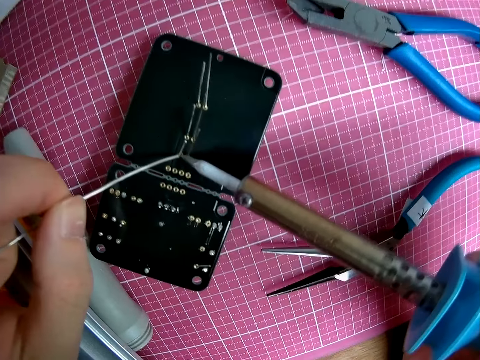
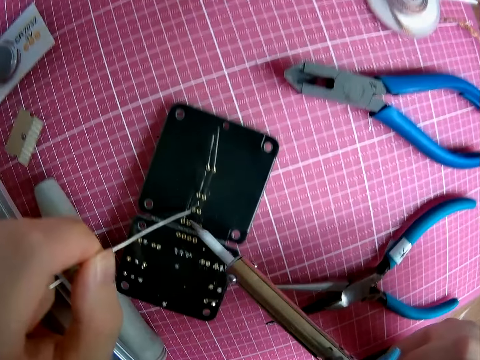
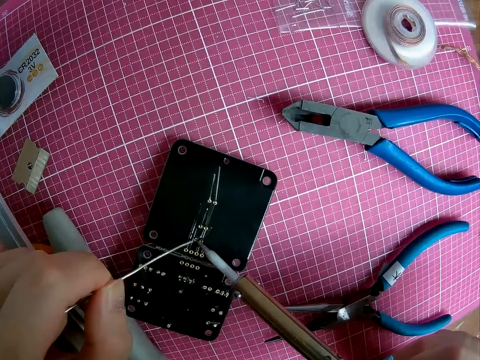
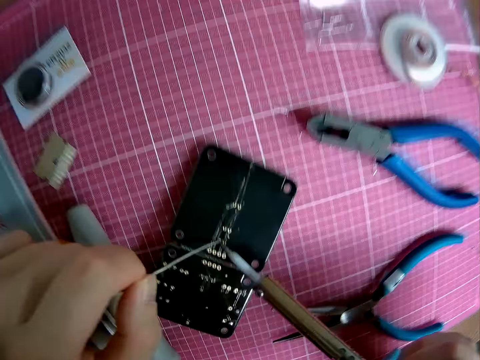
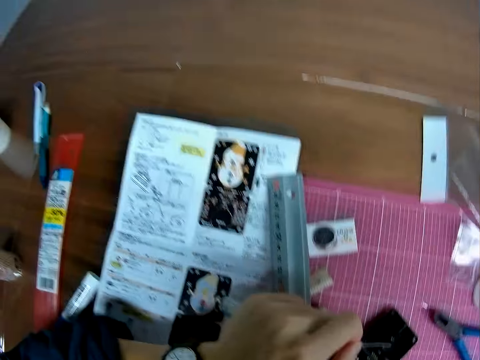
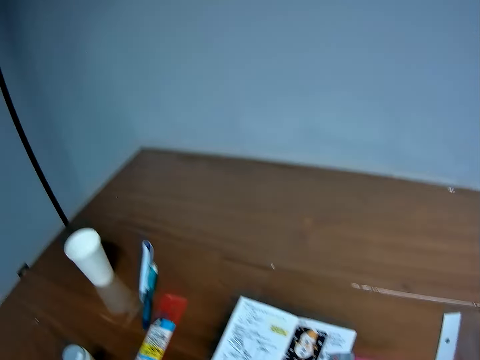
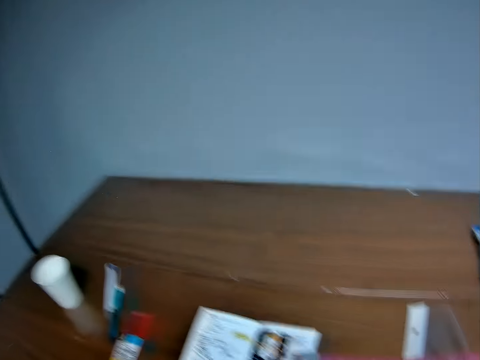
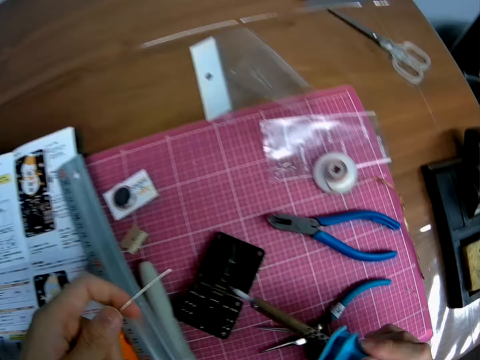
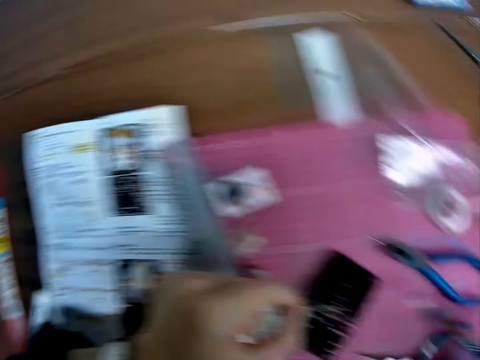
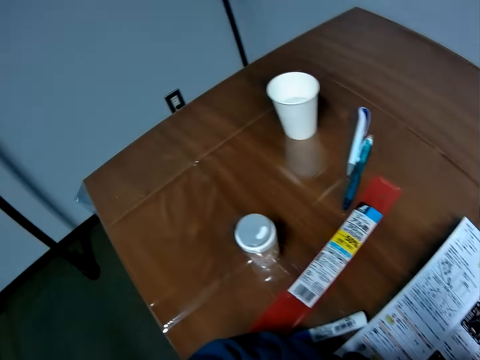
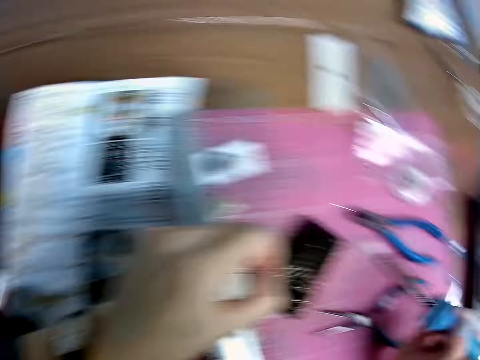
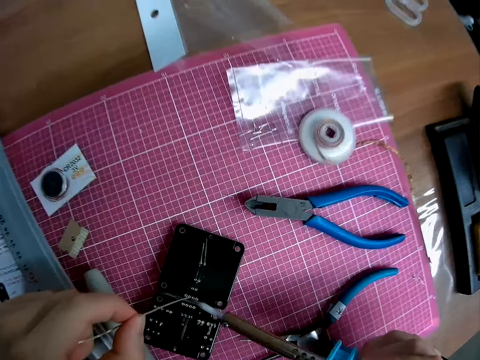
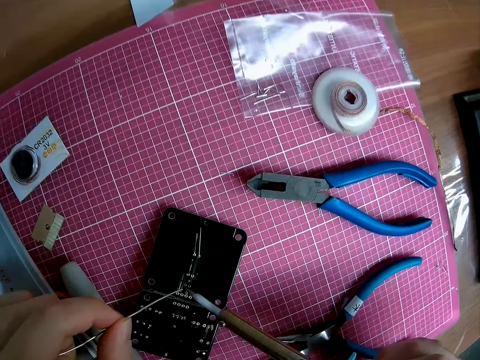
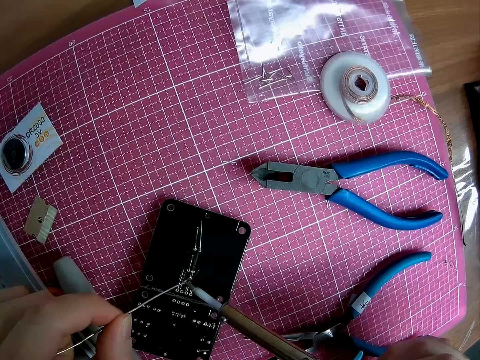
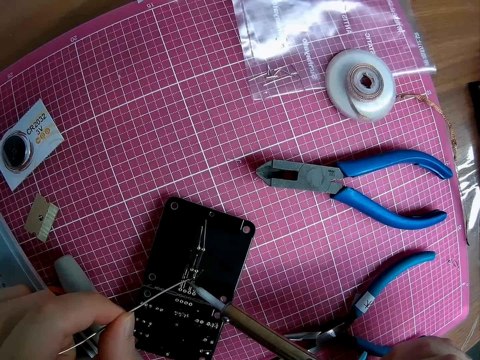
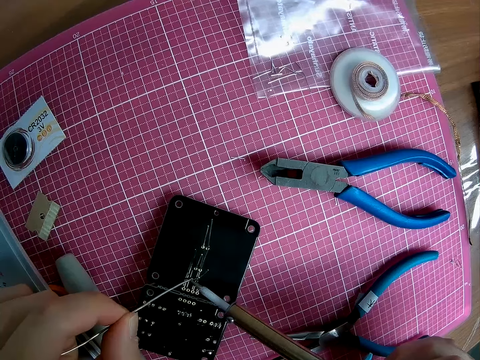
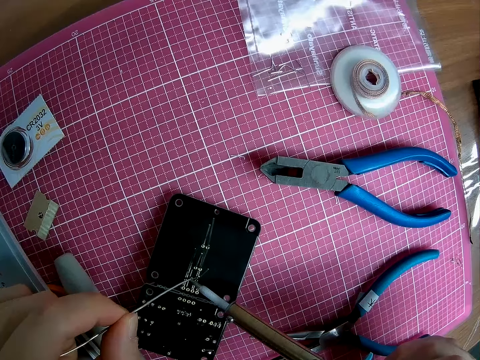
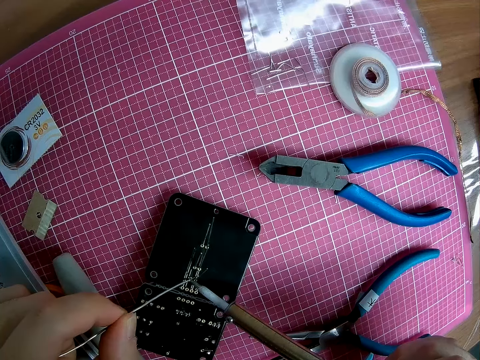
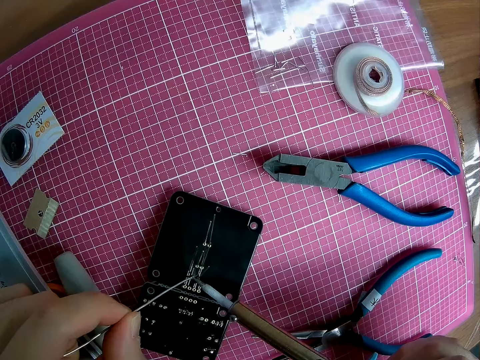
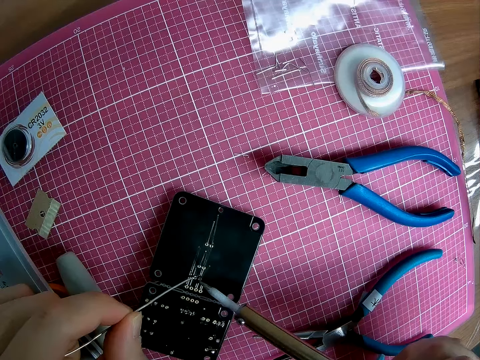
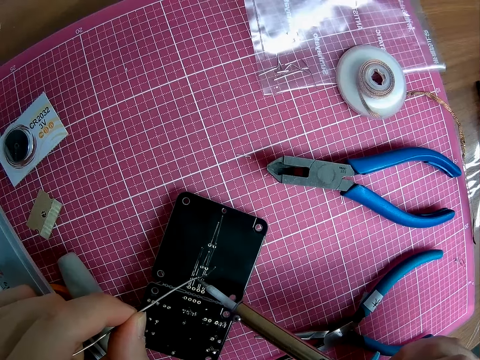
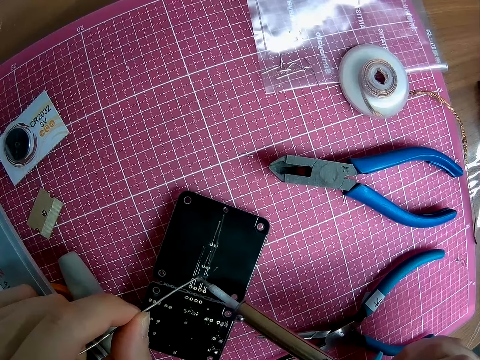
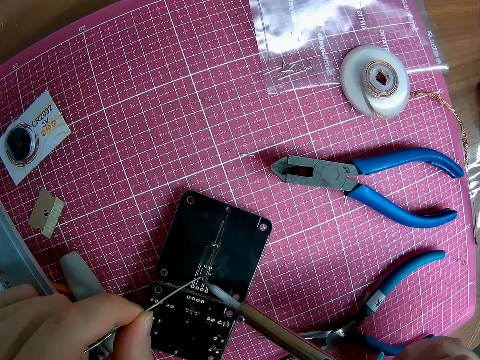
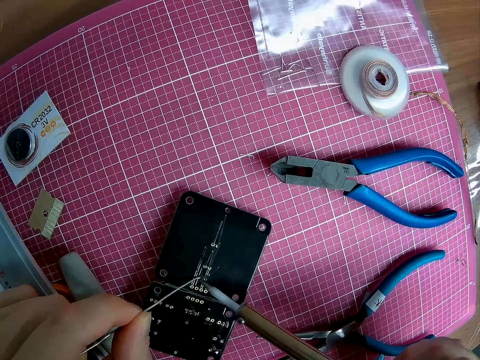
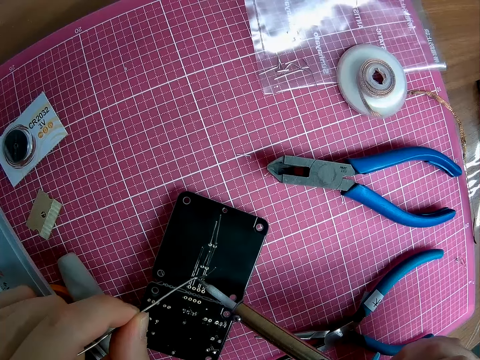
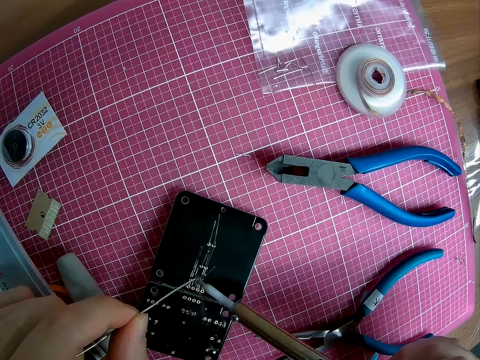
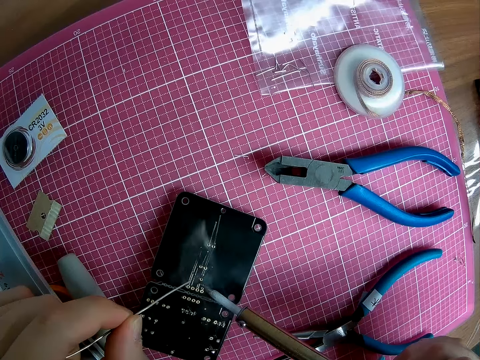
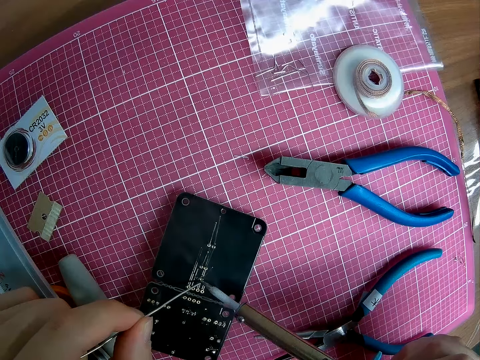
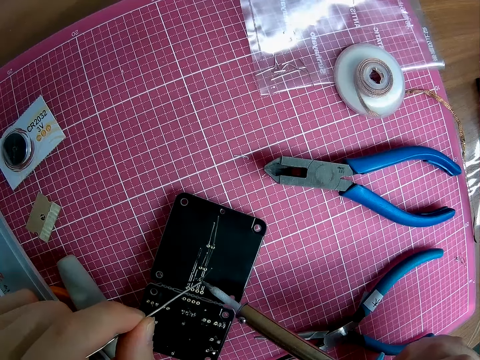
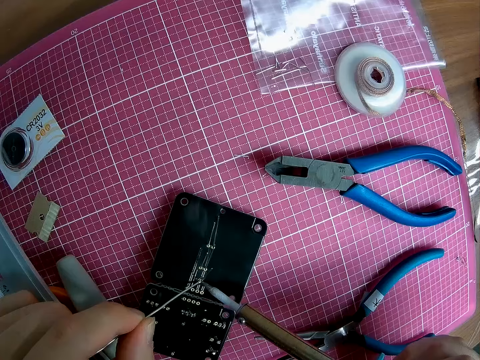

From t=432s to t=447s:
The camera wearer puts the solder against the electronic craft. They use the pin and soldering iron on the circuit board. They solder the wire on to the electronic craft. They read the manual instructions. They look at the electronic craft. They read the manual instructions. They look at the electronic craft. They solder the wire on to the electronic craft.

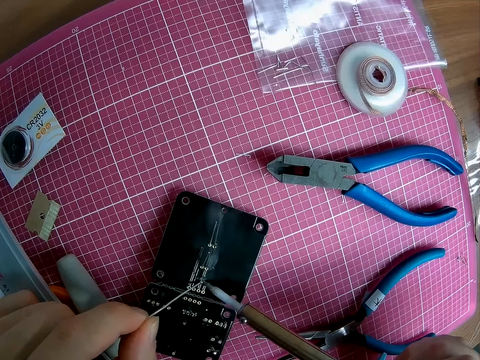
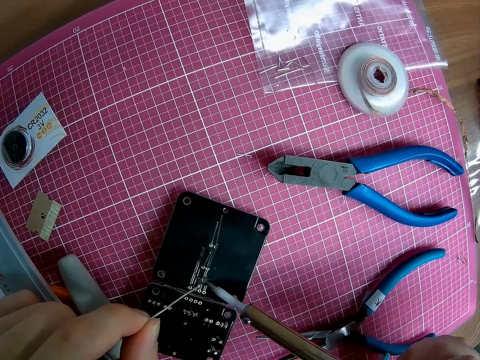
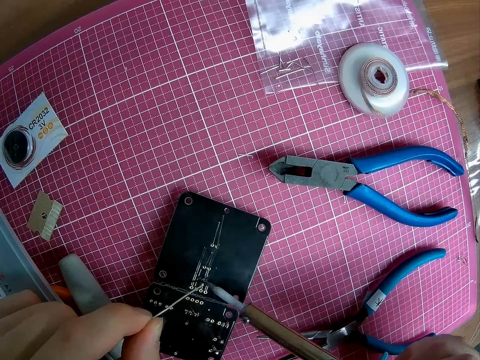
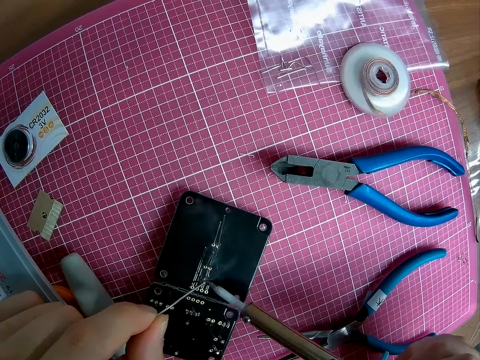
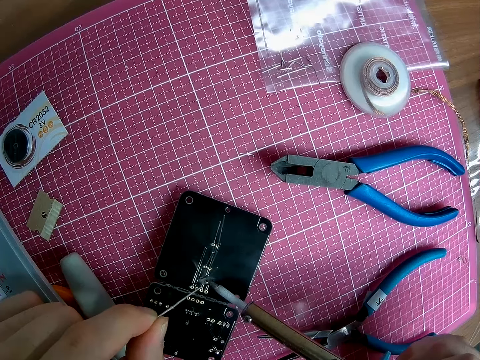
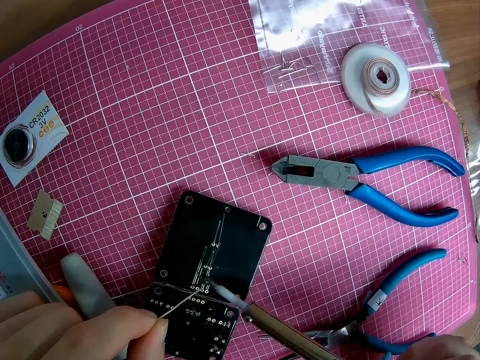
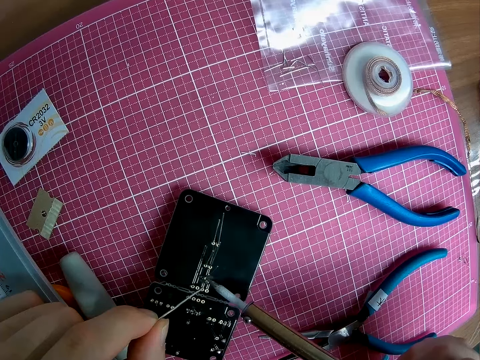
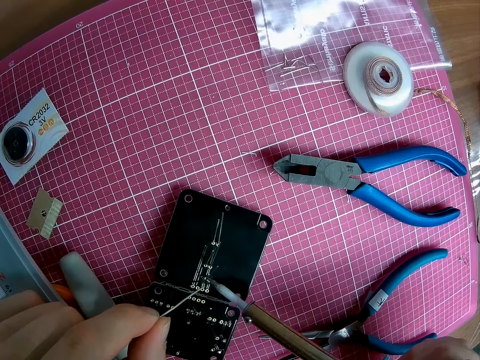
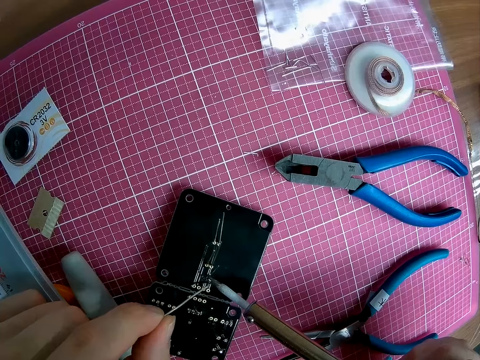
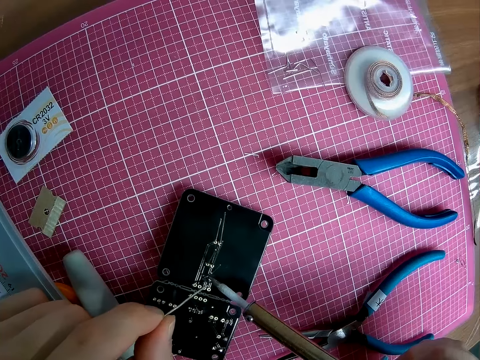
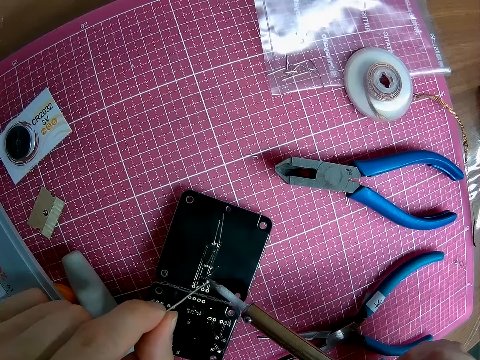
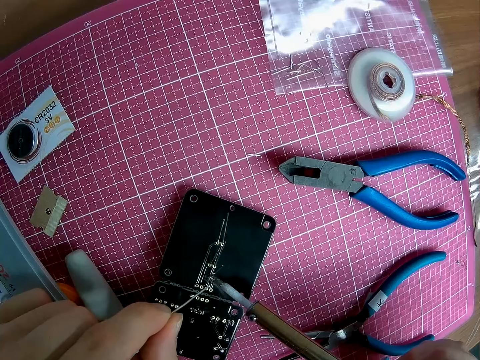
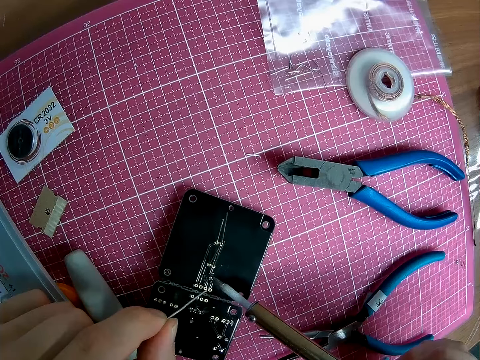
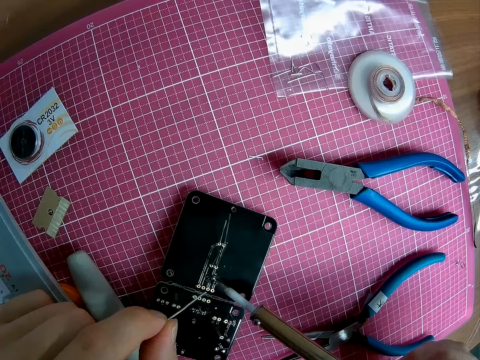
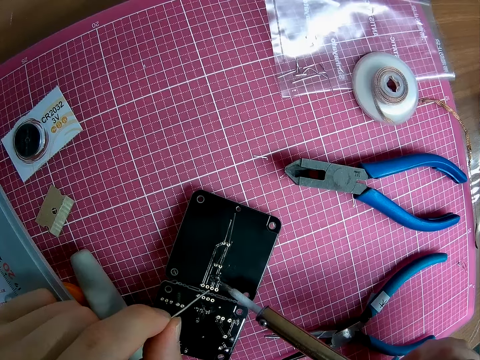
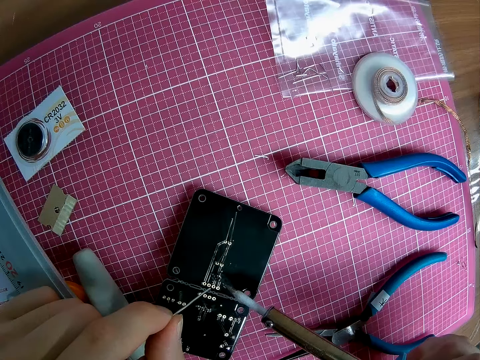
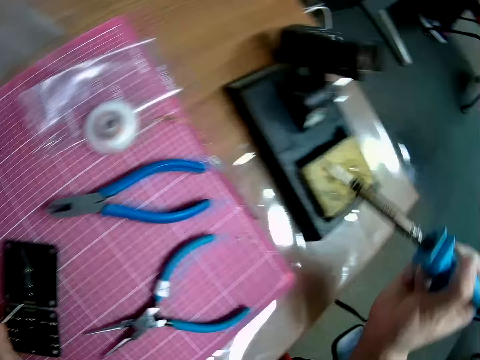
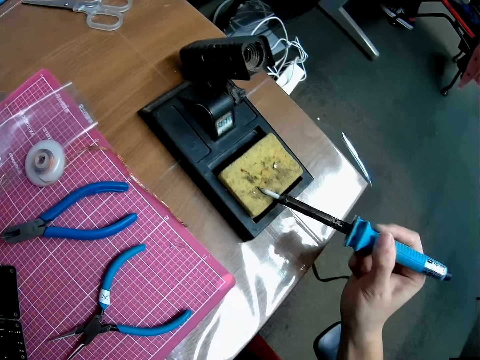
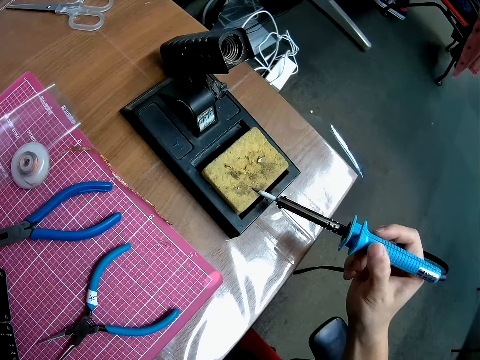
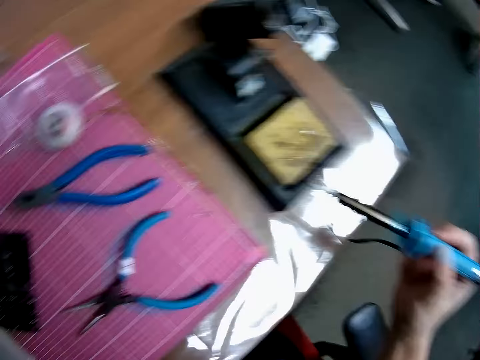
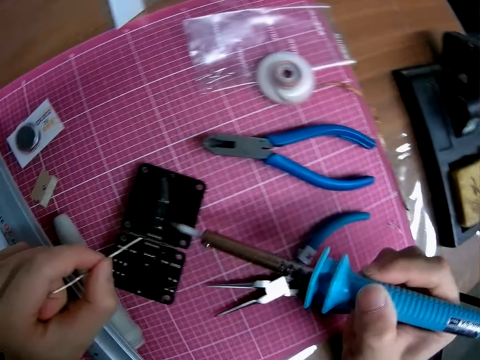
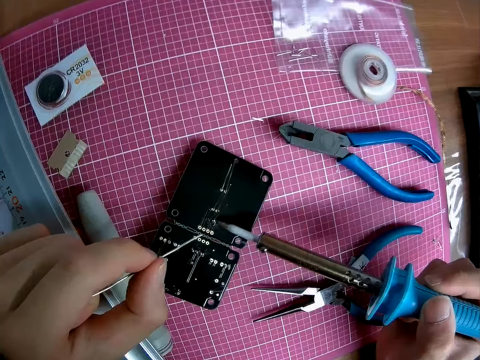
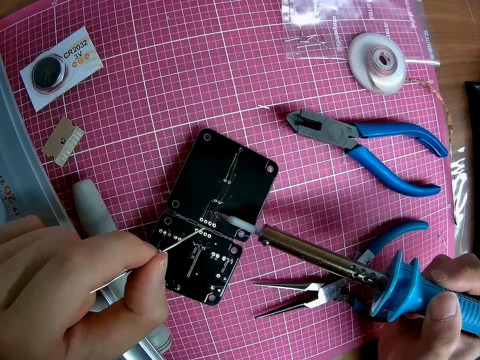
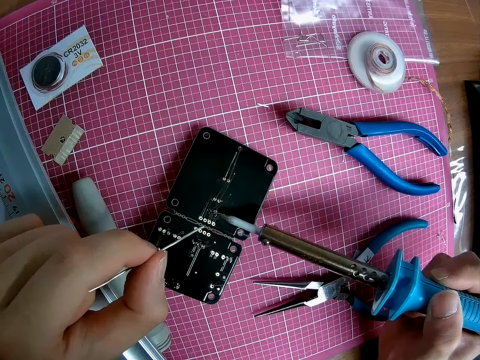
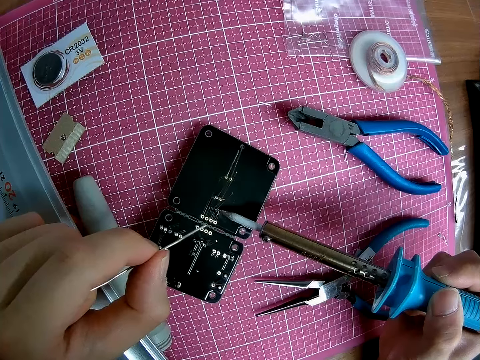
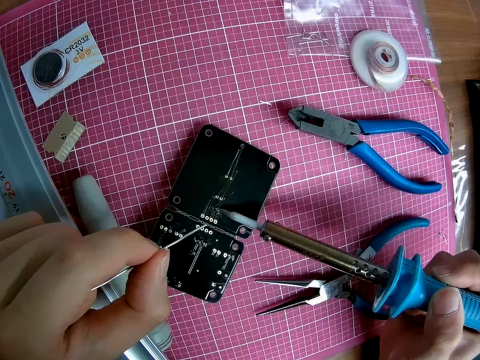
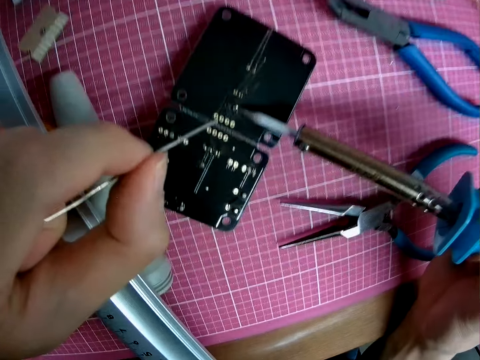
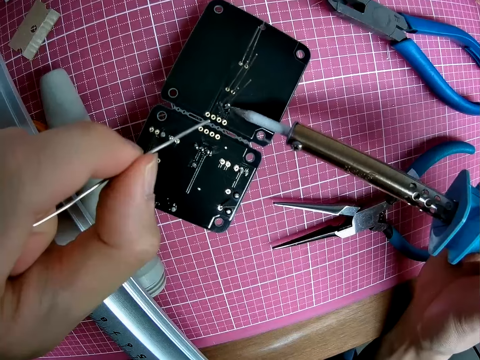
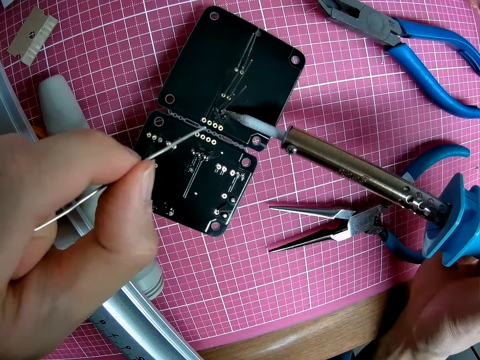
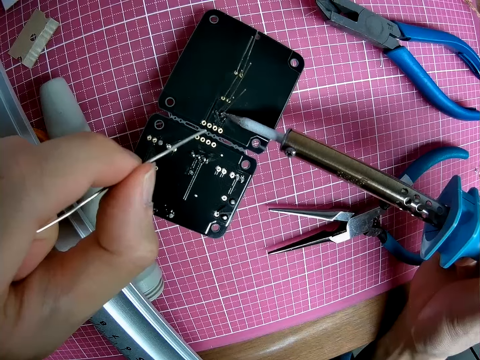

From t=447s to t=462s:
The camera wearer wipes the tip of the soldering gun or soldering iron on the damp sponge. They solder the wire on to the electronic craft. They use the soldering iron and pin on the circuit board.
